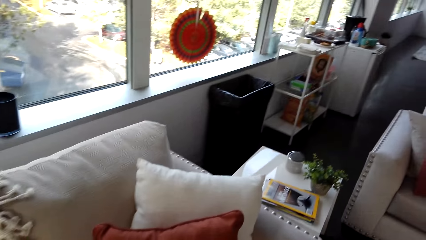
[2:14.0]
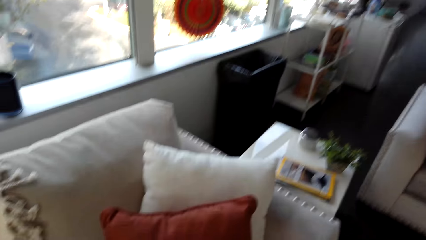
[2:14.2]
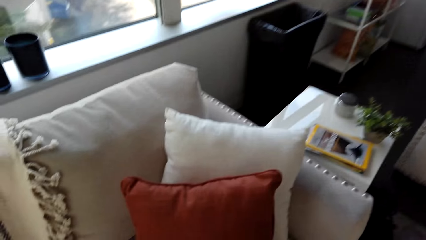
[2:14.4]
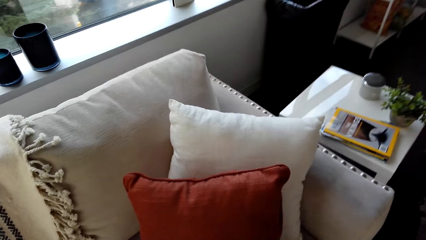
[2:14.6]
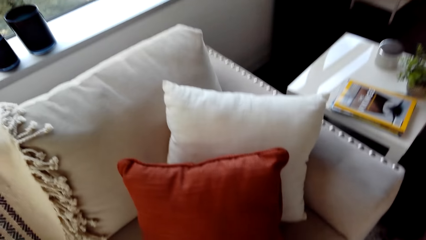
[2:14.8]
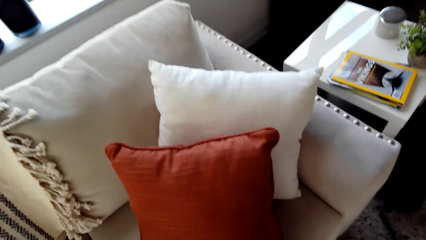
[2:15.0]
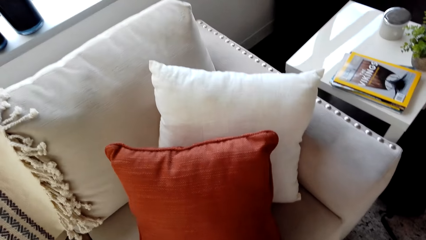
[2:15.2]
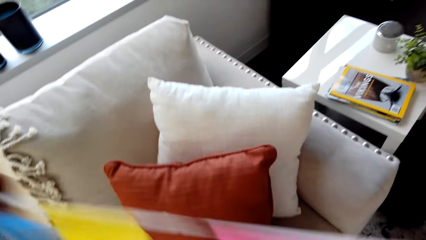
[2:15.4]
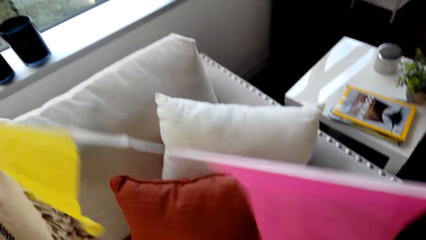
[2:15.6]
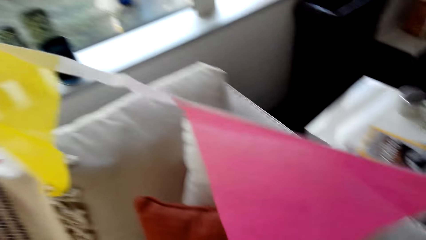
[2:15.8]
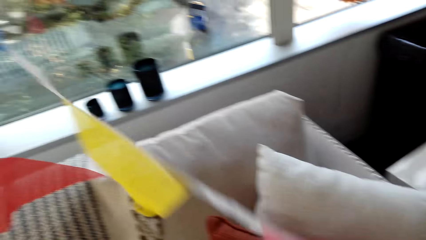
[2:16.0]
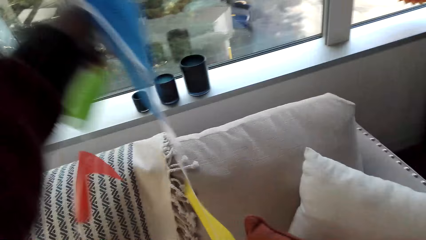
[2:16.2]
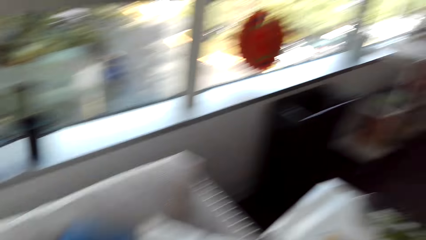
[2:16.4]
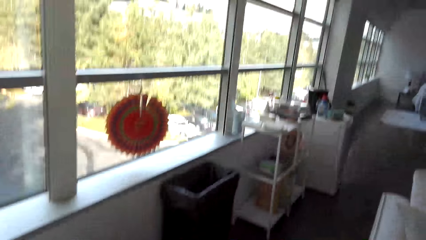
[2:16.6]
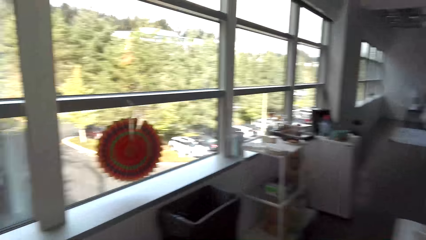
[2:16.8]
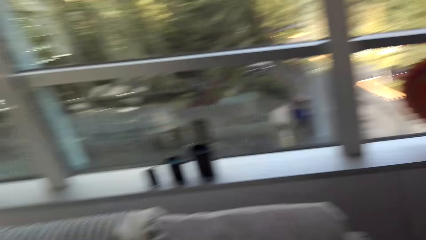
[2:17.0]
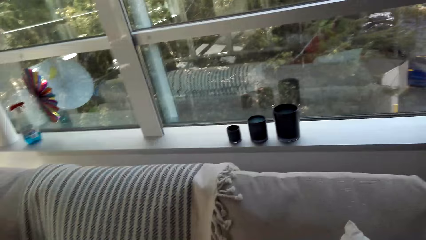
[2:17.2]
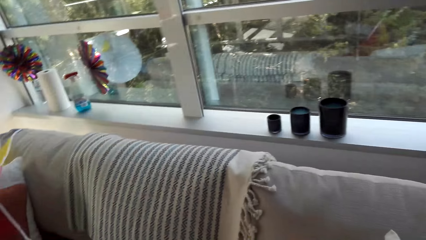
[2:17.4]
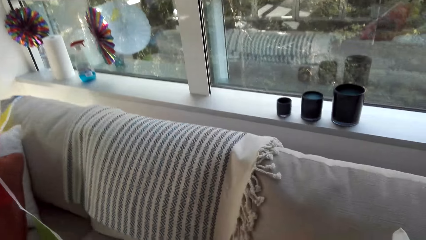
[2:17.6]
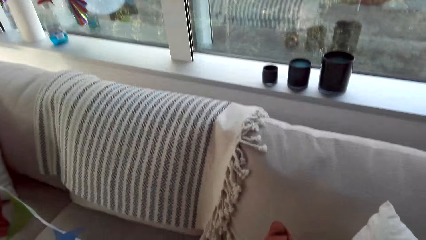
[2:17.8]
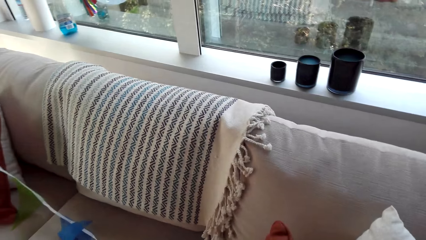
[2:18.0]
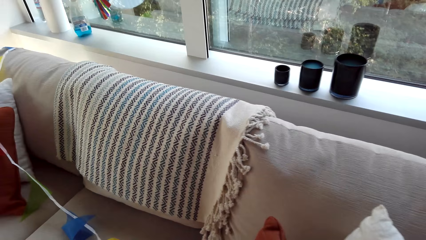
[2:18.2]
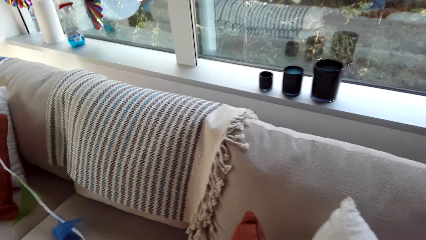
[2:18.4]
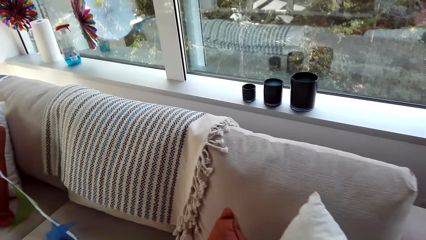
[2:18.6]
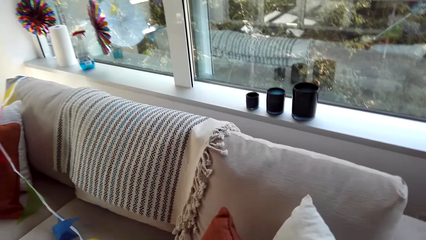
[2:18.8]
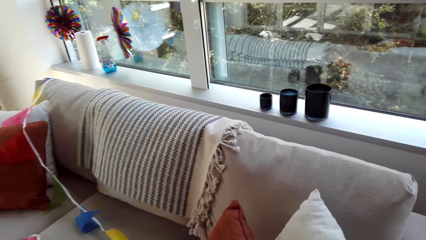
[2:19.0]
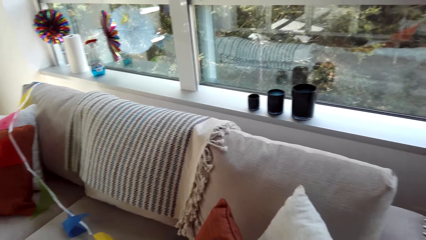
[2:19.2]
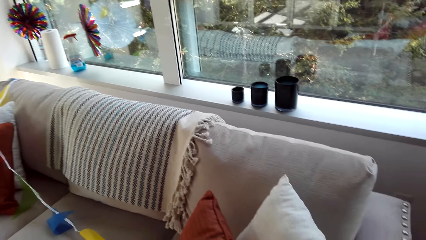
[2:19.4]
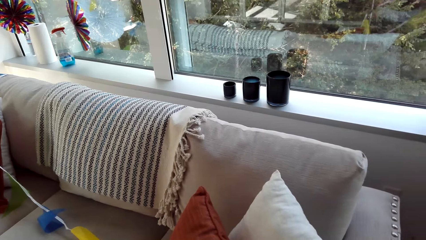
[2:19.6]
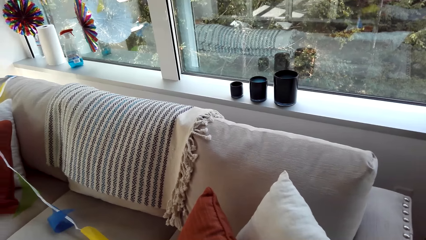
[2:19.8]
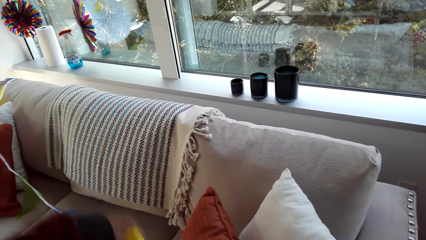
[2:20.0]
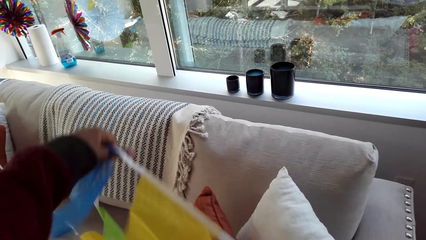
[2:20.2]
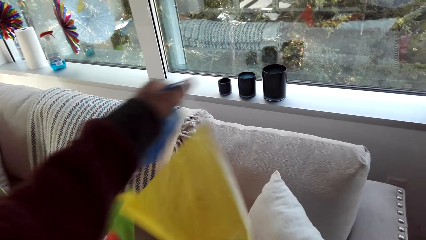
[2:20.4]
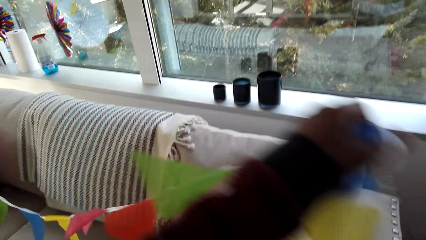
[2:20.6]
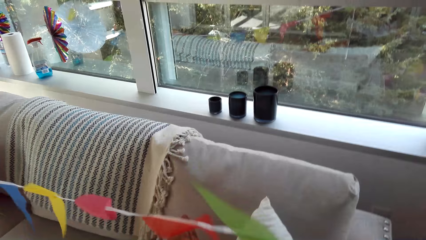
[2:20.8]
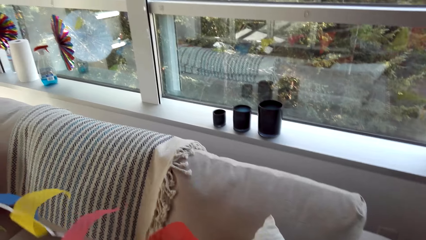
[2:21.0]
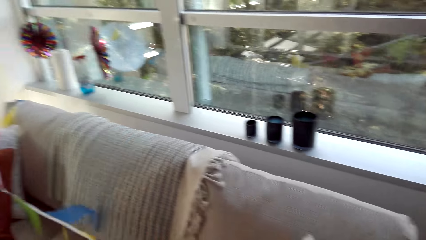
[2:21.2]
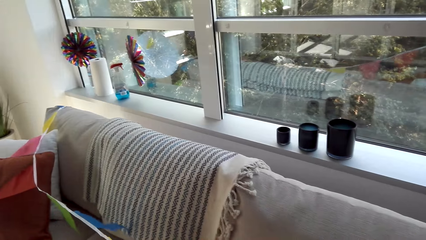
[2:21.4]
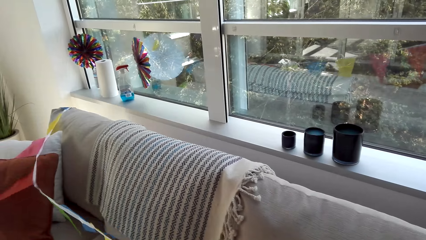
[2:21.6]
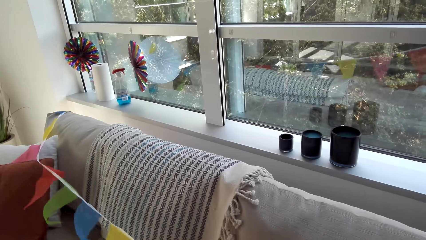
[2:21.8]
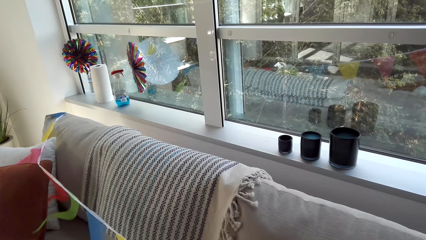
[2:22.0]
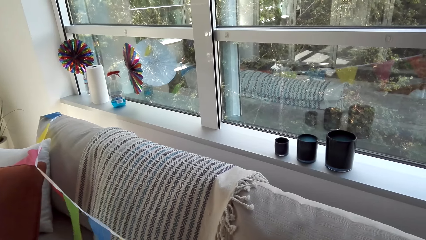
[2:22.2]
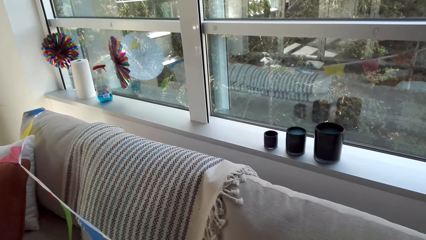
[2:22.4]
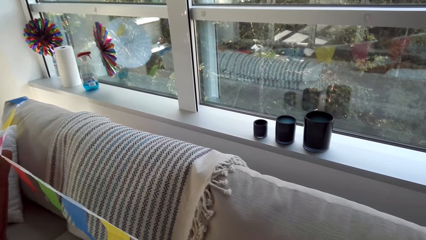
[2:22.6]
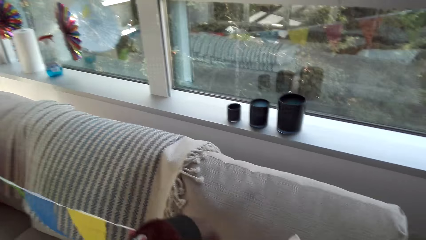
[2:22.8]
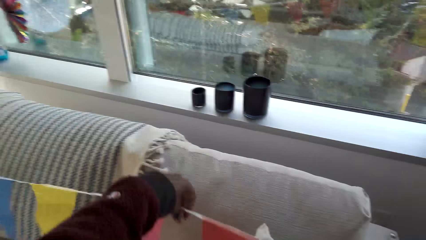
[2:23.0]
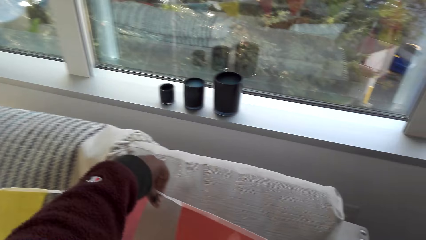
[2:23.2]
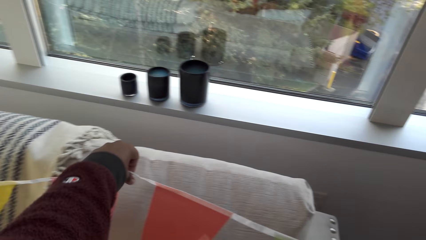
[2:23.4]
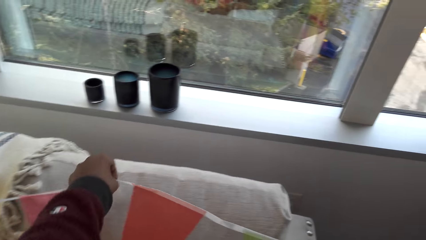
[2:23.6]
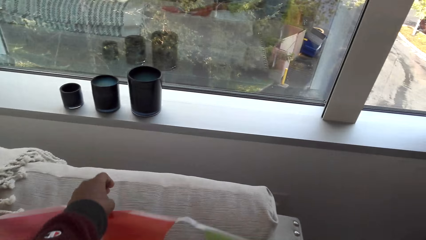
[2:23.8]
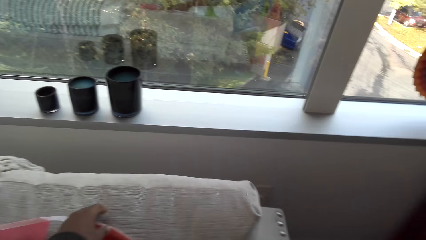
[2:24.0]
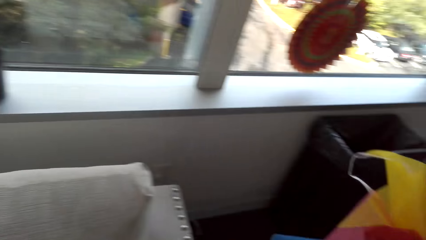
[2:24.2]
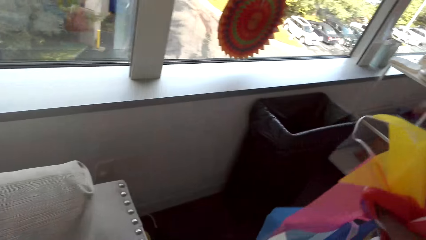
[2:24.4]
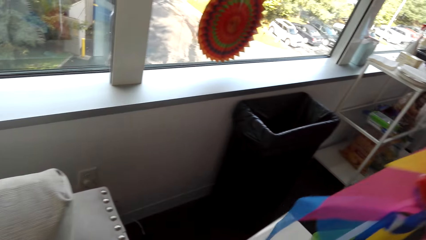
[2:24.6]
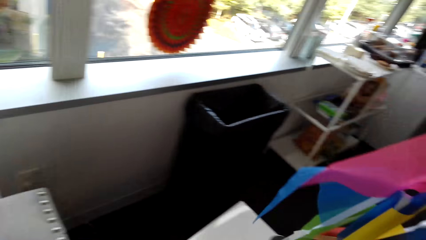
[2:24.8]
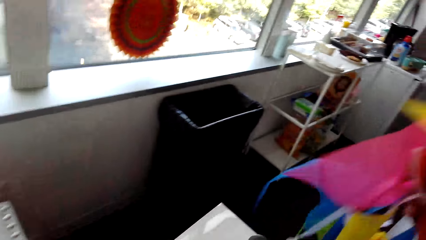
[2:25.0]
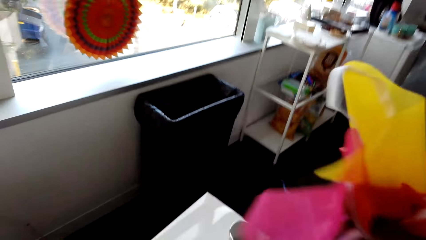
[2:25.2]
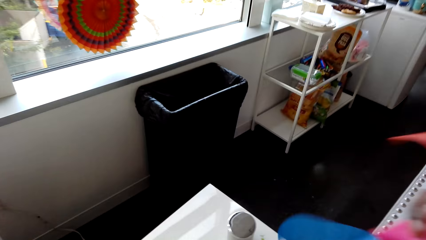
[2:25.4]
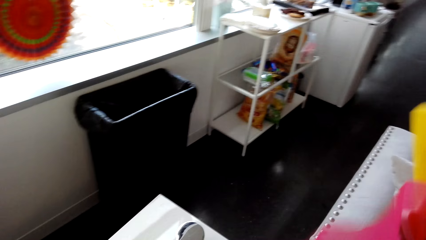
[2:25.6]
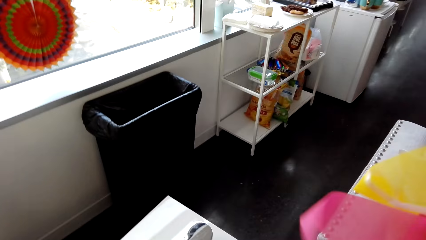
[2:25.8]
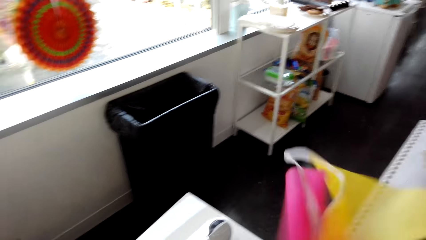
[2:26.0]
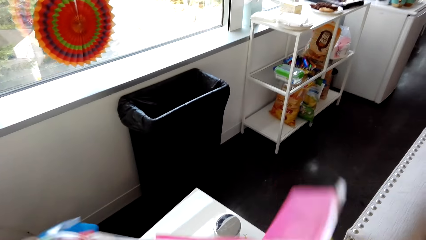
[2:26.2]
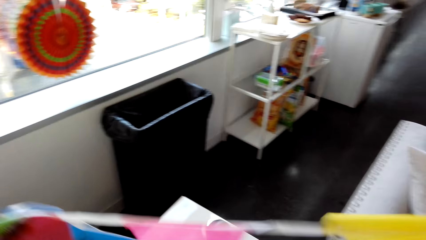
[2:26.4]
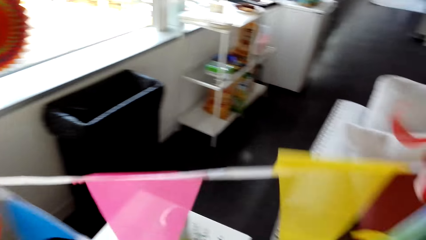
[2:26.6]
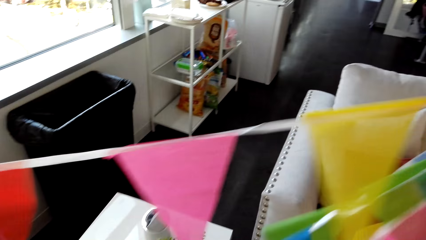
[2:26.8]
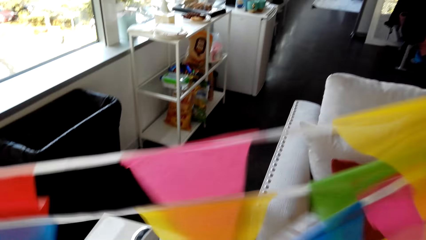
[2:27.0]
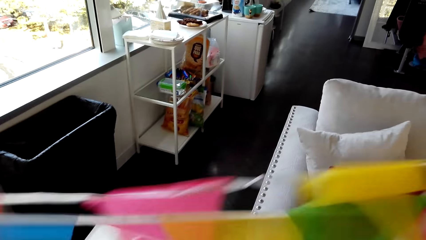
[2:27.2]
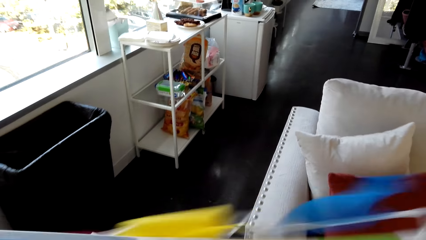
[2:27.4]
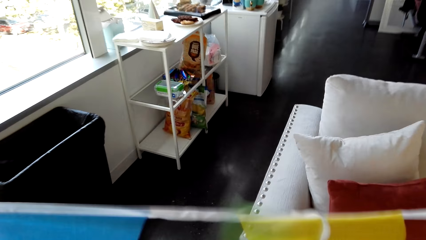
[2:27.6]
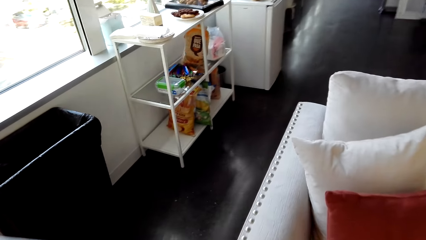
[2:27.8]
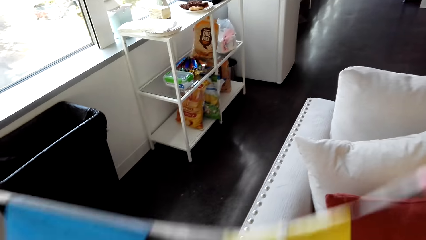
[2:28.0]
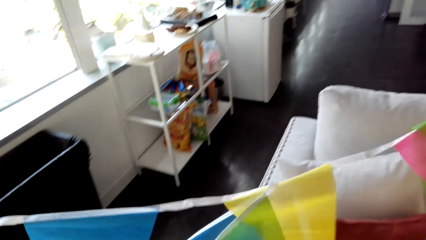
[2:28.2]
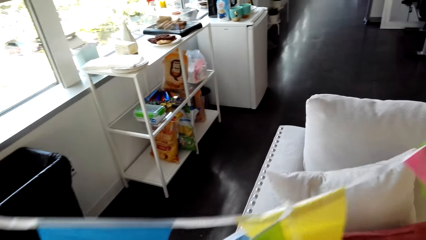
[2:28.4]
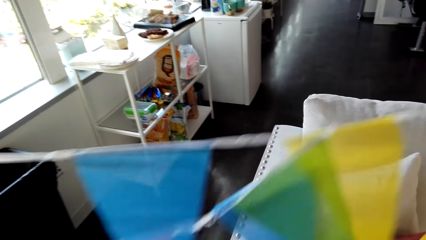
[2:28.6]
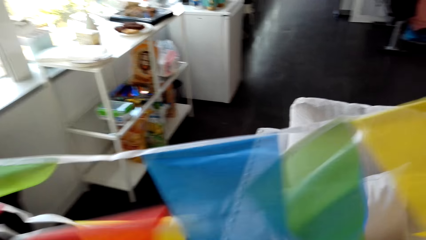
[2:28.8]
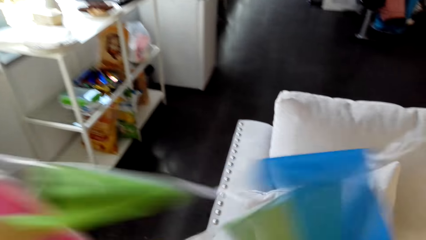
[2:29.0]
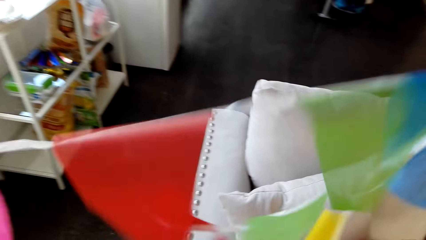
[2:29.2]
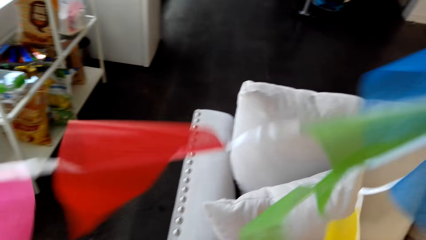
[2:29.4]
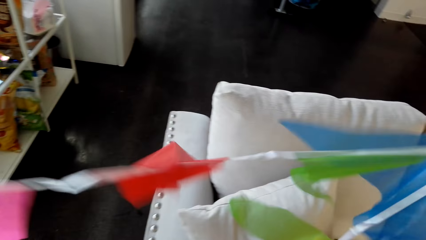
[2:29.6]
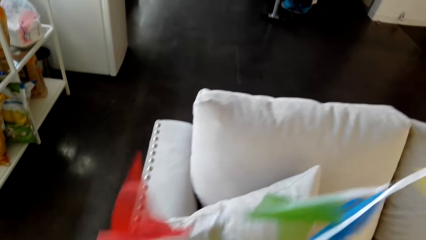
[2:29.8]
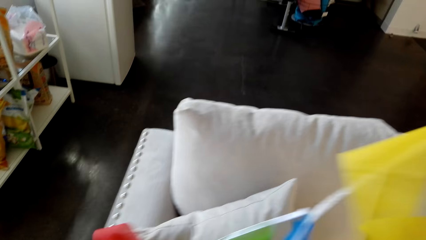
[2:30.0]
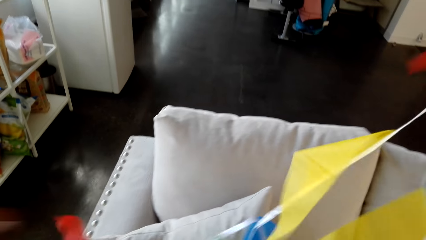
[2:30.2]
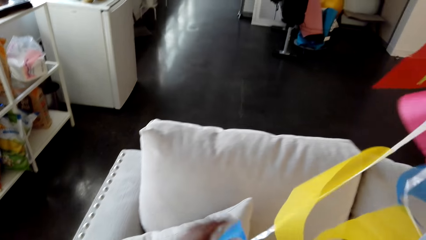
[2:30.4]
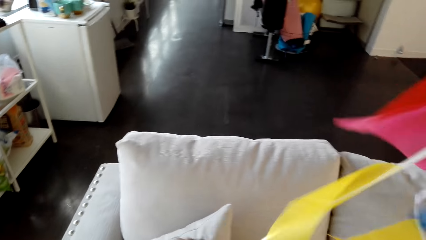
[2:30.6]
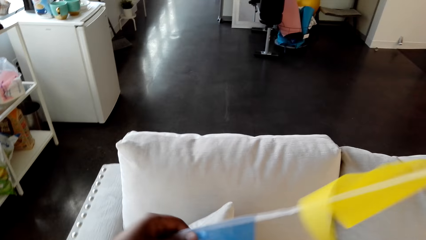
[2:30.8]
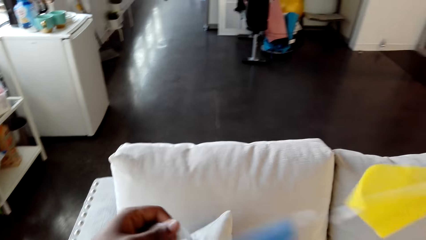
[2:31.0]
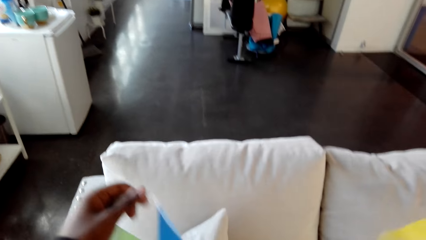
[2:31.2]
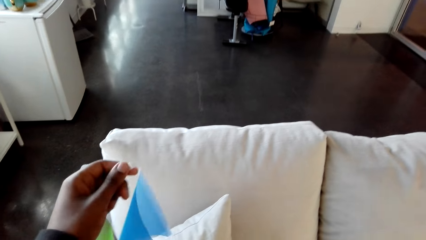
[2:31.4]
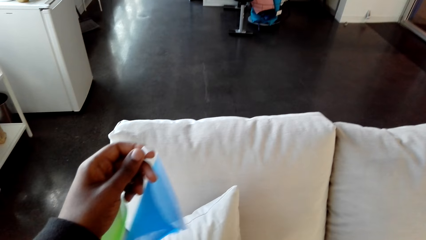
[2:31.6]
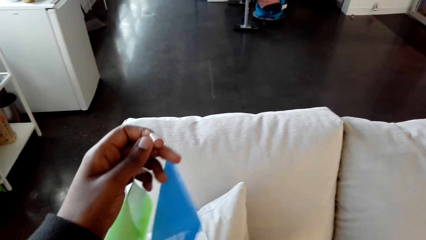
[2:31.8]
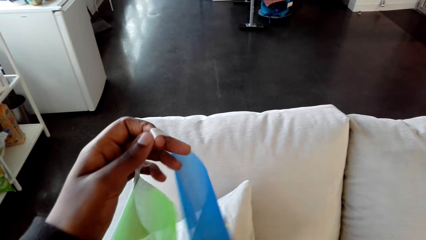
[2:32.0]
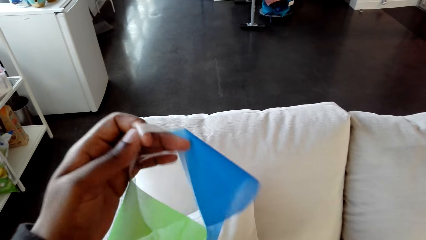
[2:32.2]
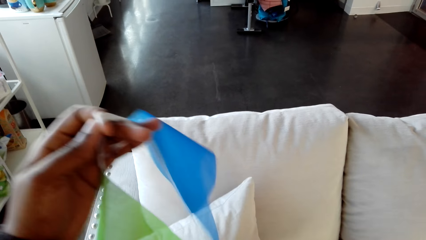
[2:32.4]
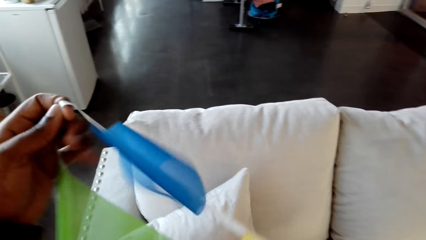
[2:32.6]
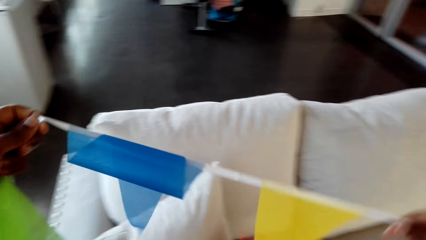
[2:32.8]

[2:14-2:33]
The camera wearer looks around. They spread a flower or decoration on the couch. They look around. They stretch the decoration. They straighten the flower. They spread the flower on the couch.
